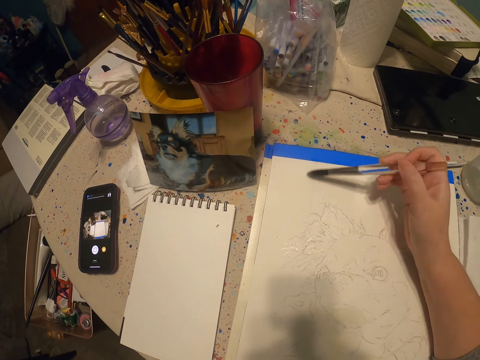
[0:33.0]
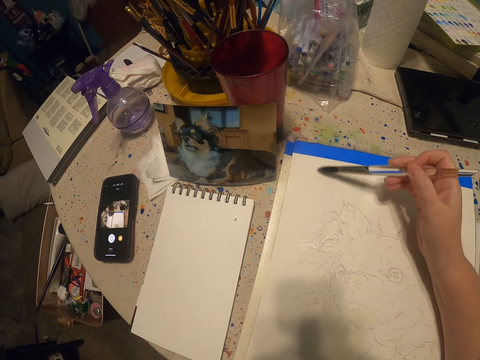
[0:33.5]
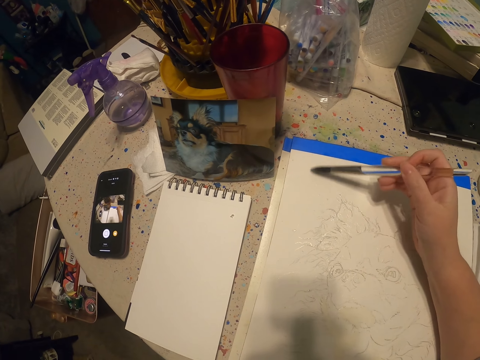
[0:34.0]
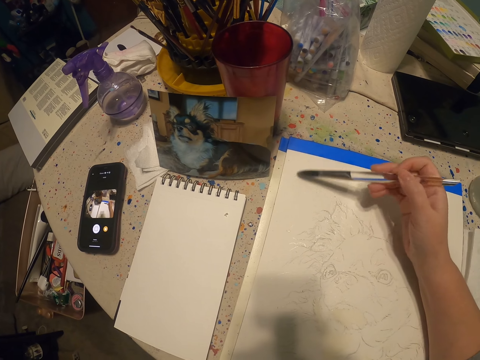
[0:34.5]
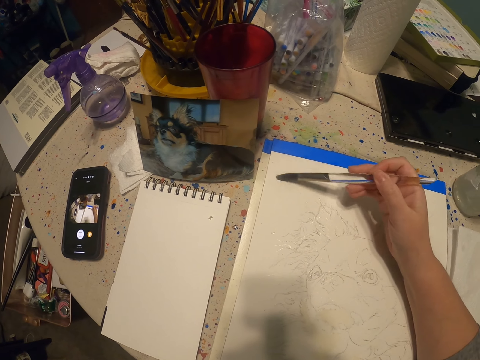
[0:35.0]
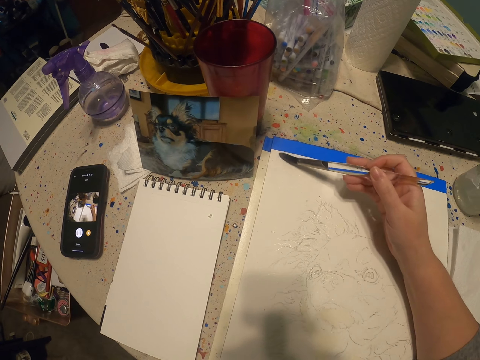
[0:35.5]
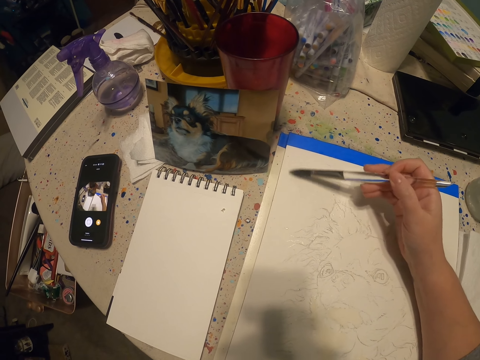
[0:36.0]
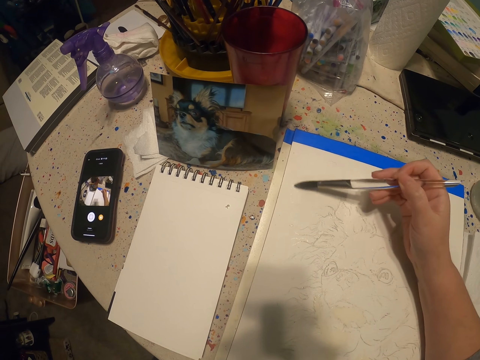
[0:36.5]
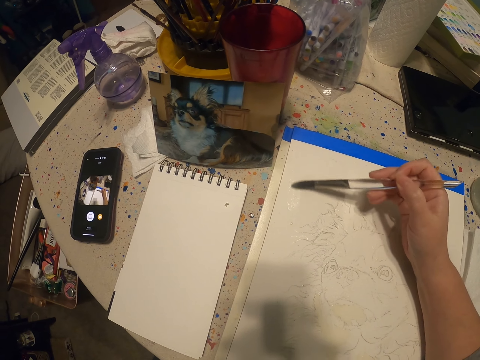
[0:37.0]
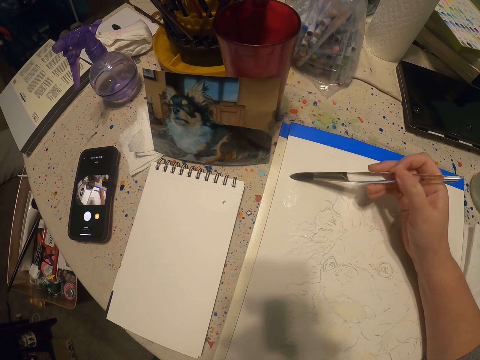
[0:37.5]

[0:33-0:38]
The camera wearer paints on a paper.

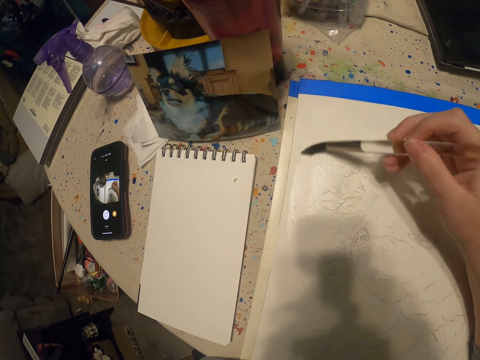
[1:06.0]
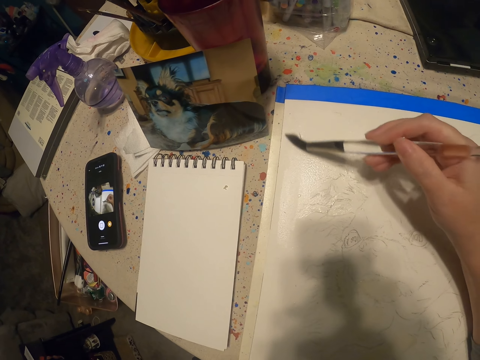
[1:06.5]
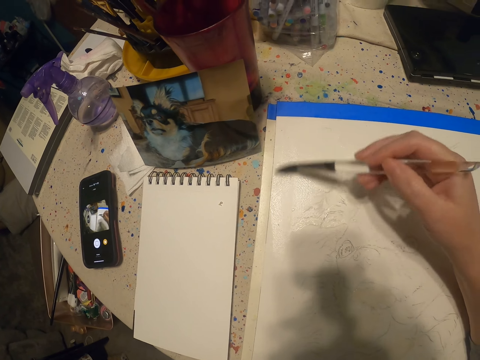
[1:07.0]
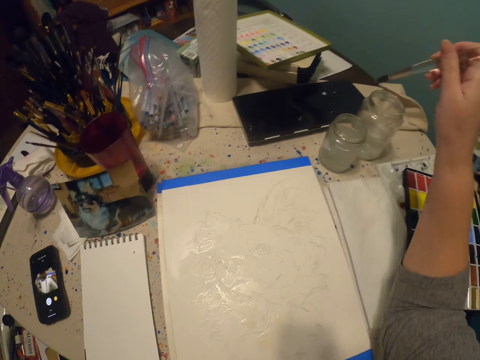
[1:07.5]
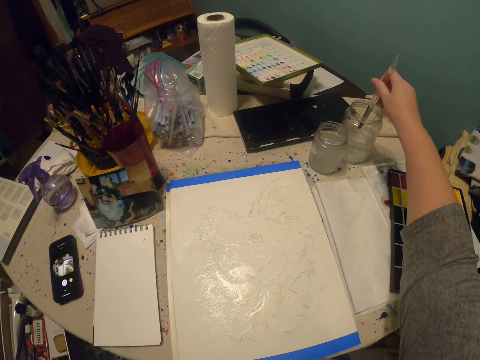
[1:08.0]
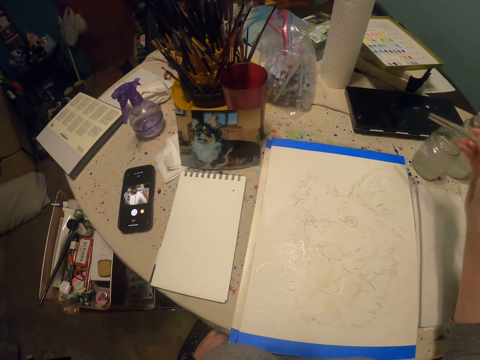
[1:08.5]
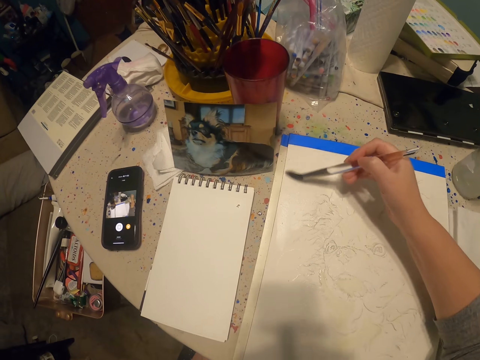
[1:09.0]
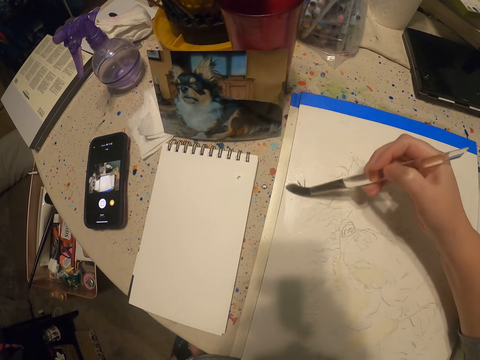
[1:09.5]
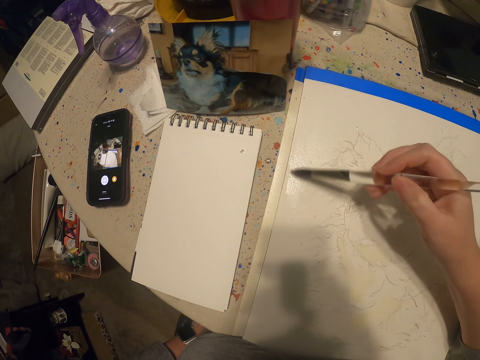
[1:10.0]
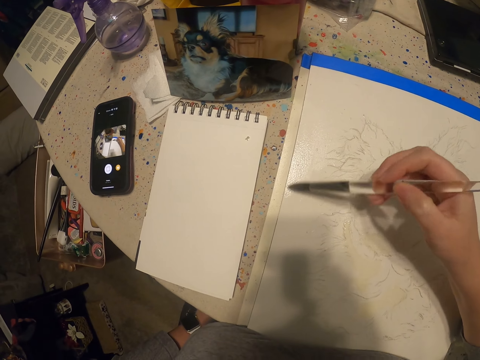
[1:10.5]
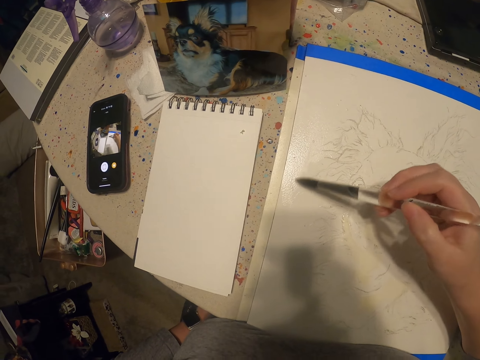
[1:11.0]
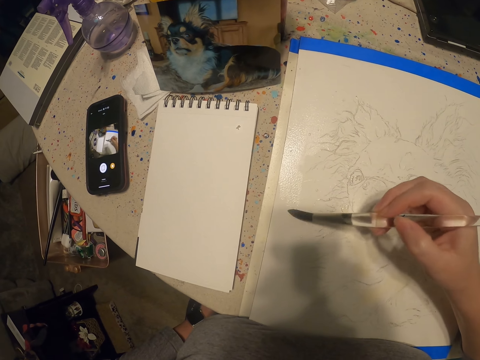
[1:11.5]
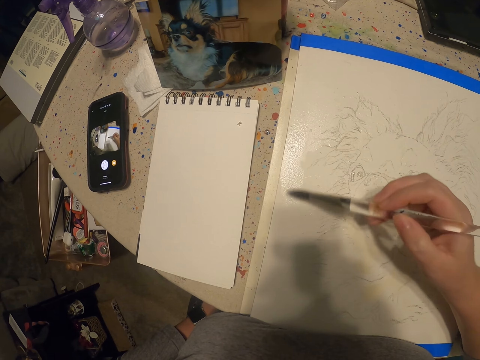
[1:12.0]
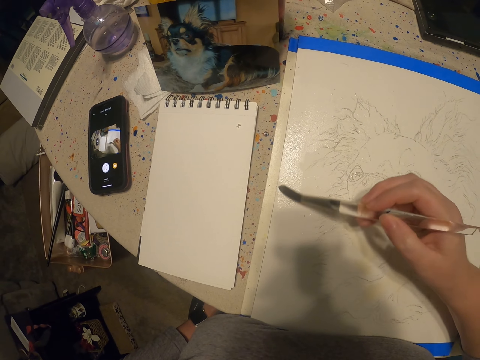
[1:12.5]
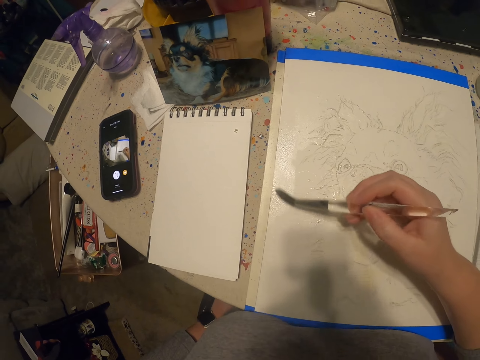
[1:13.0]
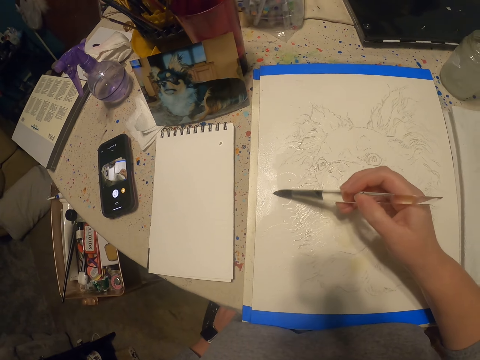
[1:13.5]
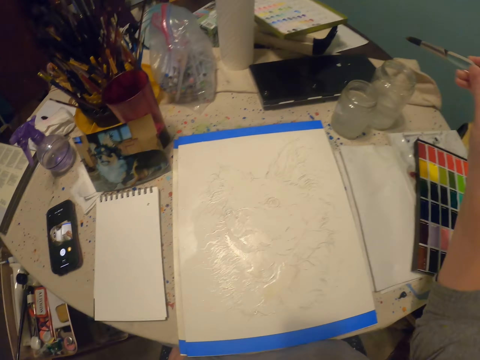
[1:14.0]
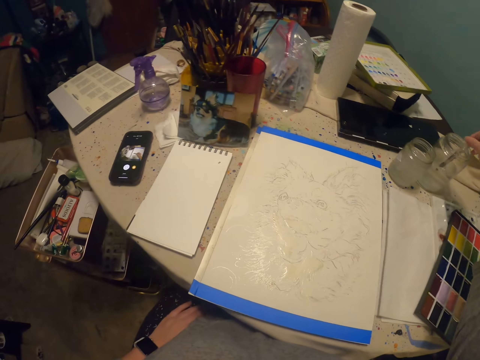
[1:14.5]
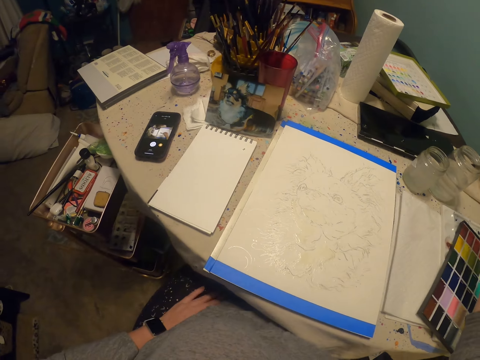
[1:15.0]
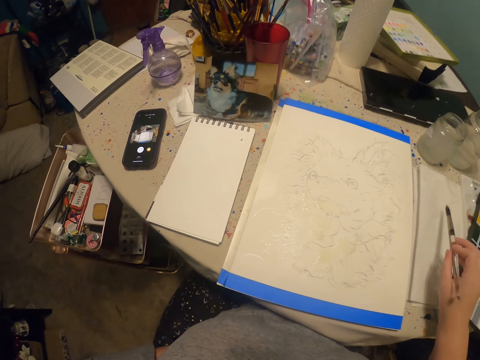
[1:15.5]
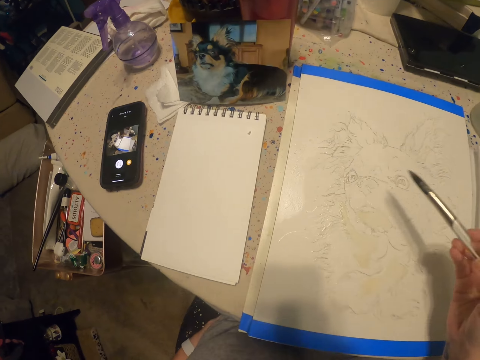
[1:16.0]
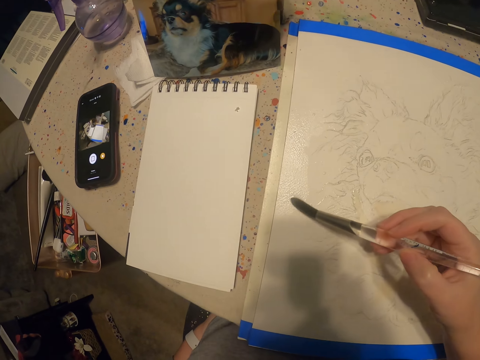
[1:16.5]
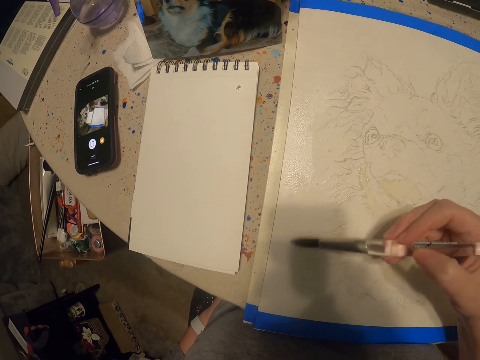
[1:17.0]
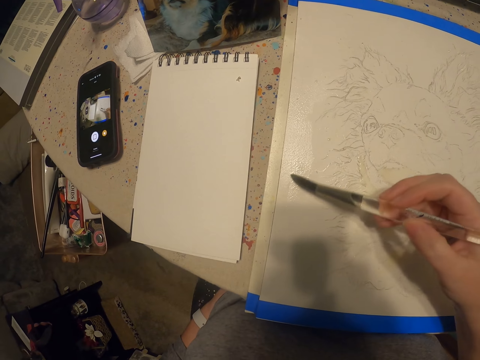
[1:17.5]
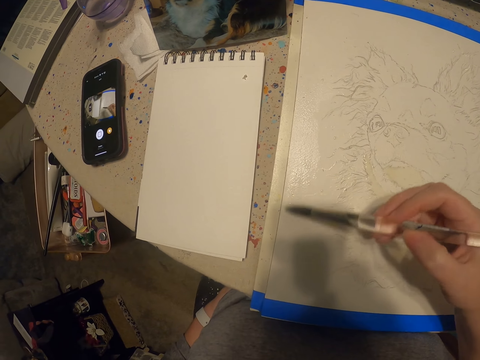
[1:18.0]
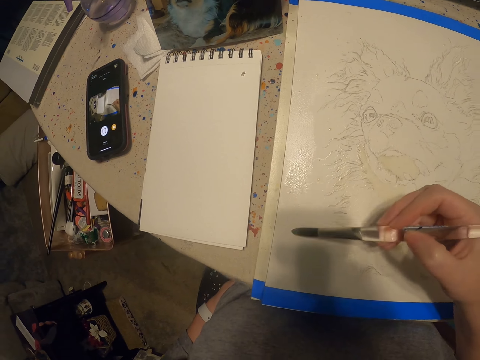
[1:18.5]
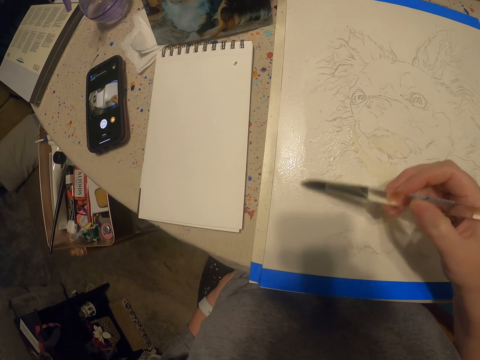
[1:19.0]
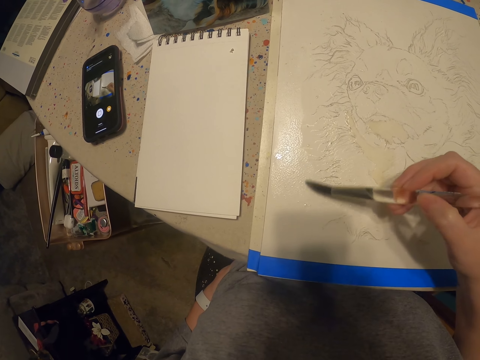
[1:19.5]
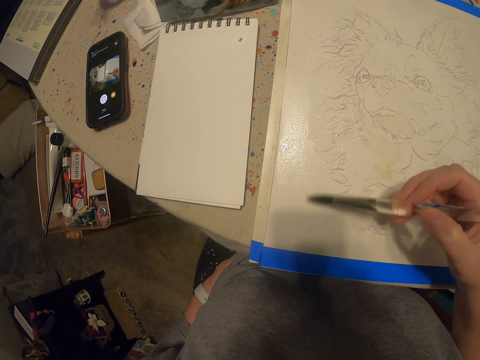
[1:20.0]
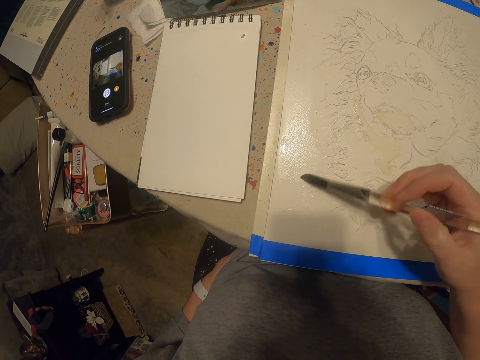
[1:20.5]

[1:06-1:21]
The camera wearer dips a painting brush into a jar of water. They paint on a paper. They dip the brush into the jar of water. They wipe the tip of the brush on the paper. They paint on the paper.

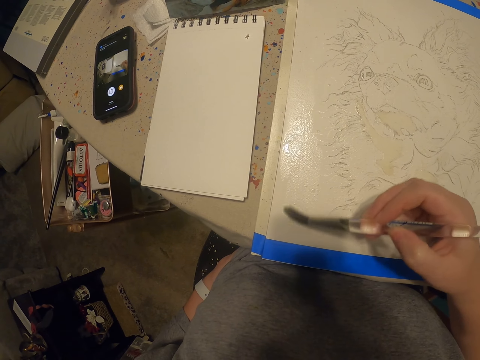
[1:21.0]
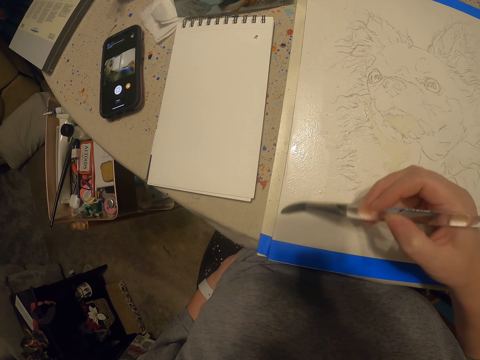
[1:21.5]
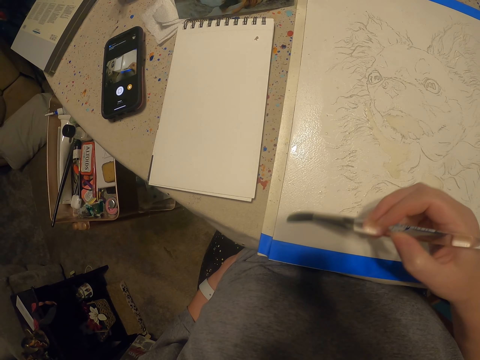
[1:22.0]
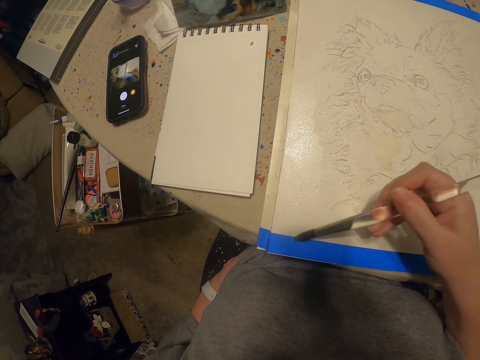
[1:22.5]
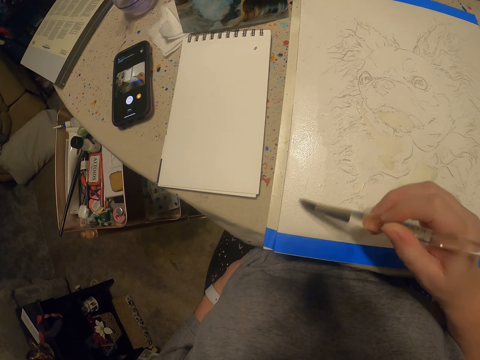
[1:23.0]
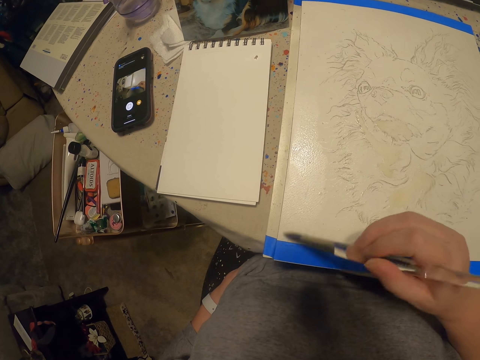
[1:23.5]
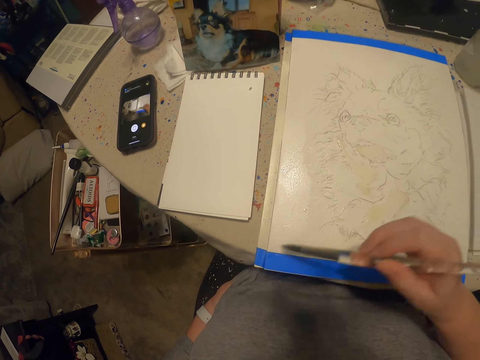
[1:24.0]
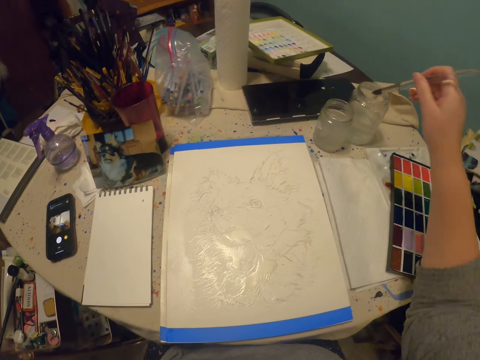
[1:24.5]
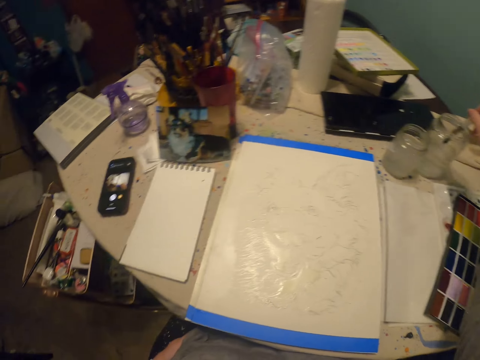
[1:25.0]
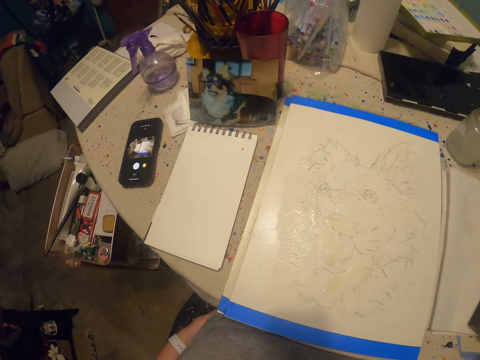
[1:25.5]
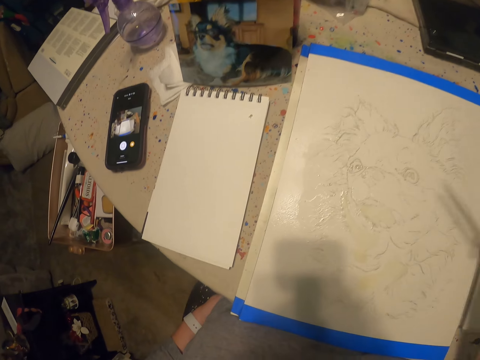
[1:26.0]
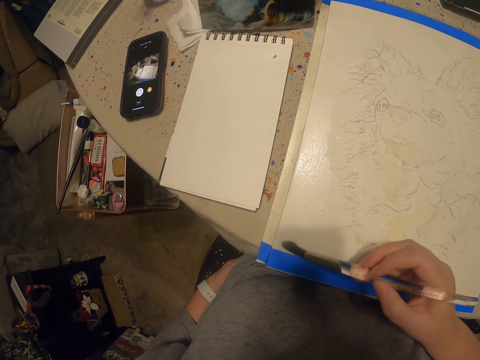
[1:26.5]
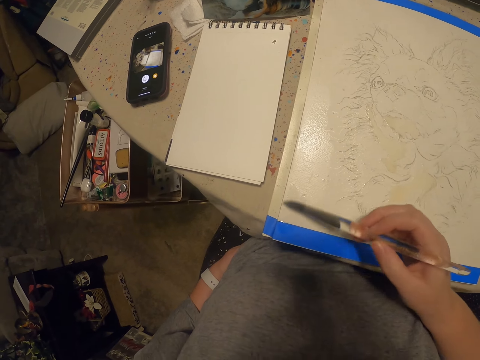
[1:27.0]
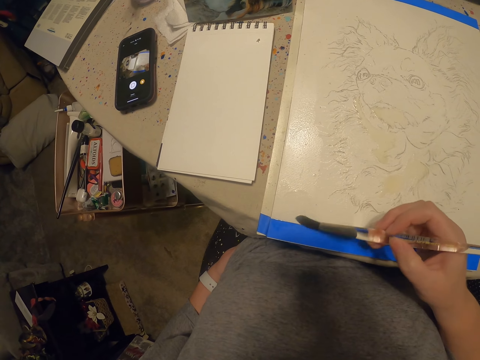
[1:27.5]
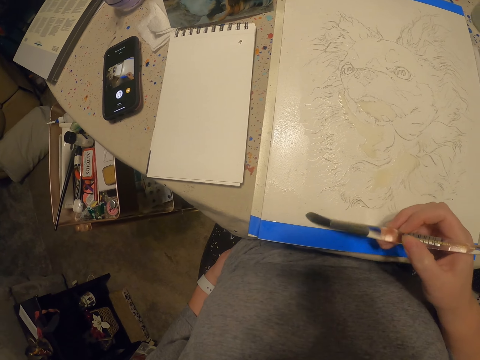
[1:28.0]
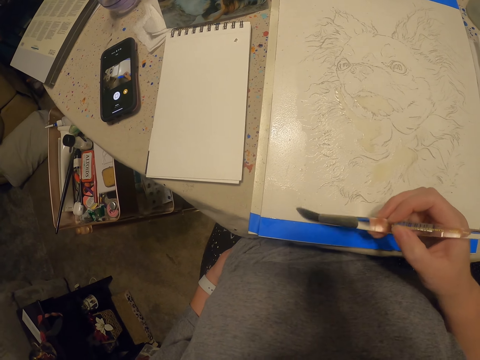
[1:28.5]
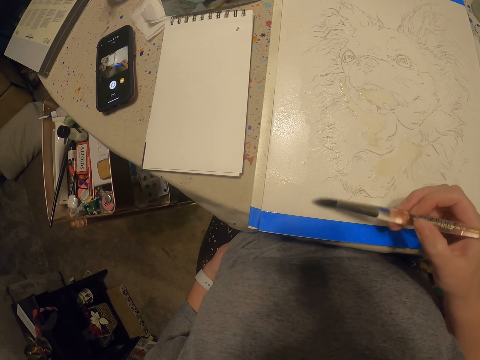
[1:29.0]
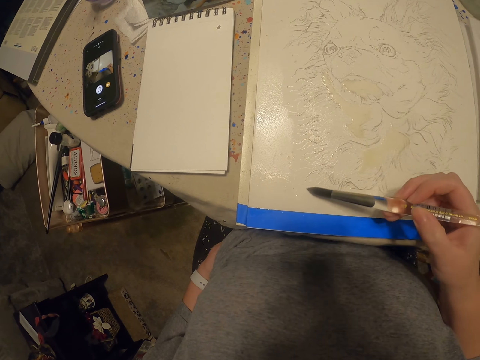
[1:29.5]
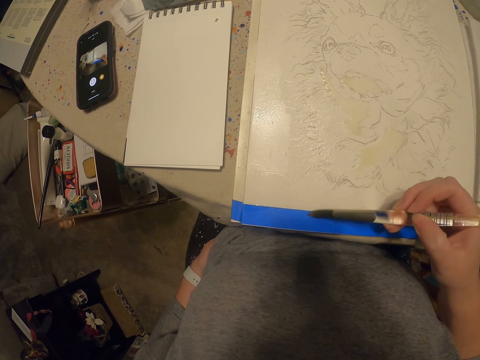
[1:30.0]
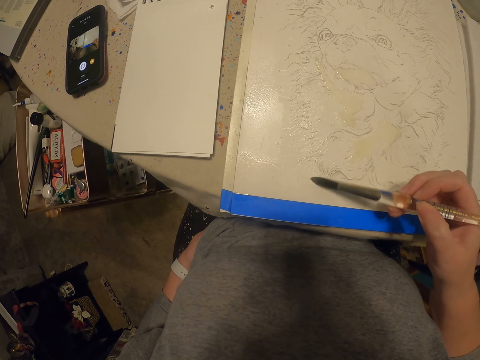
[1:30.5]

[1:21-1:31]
The camera wearer dips a painting brush into a jar of water. They paint on a paper.
